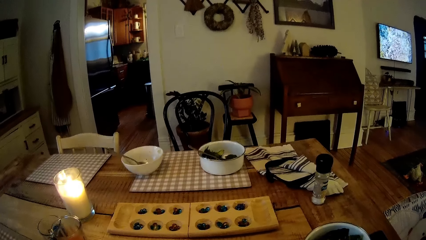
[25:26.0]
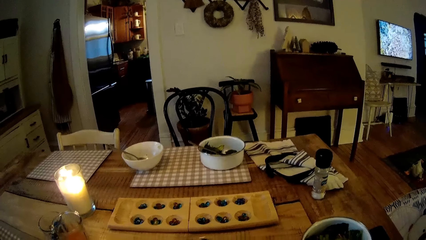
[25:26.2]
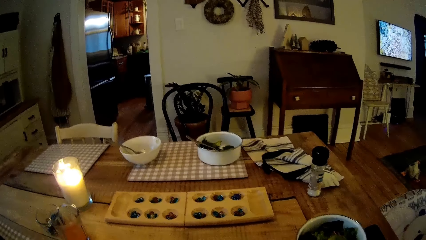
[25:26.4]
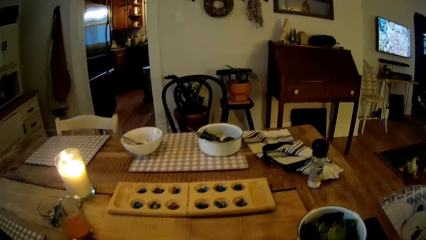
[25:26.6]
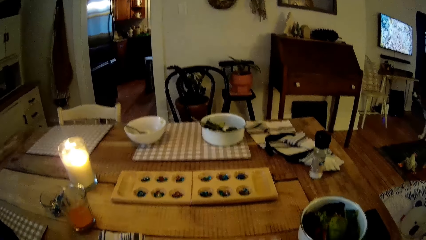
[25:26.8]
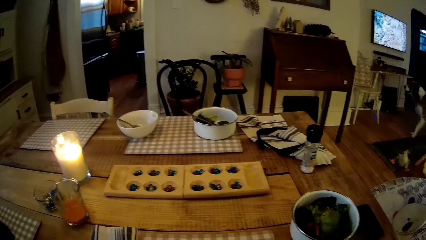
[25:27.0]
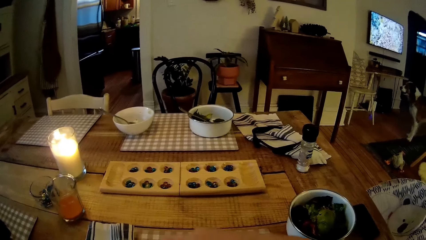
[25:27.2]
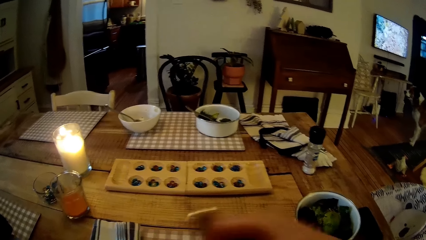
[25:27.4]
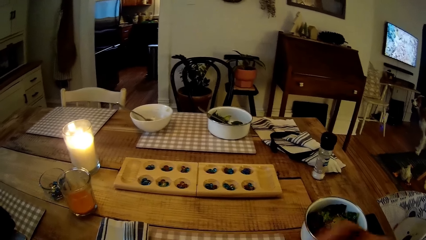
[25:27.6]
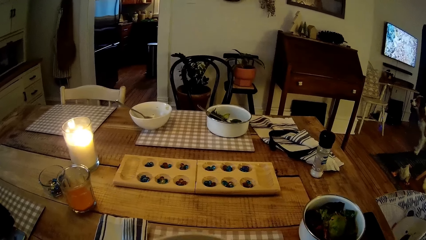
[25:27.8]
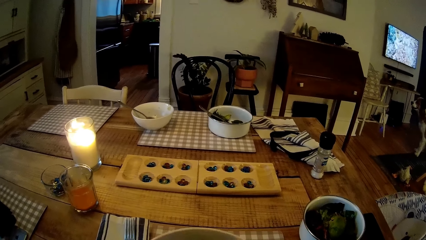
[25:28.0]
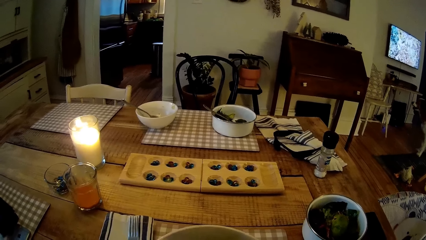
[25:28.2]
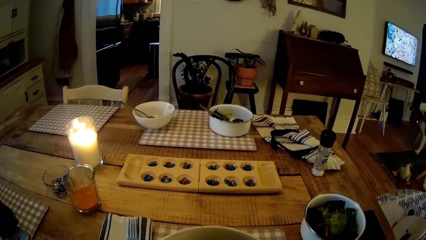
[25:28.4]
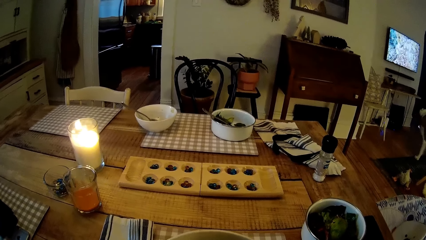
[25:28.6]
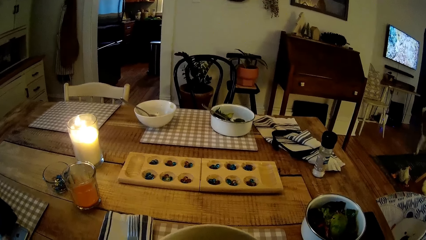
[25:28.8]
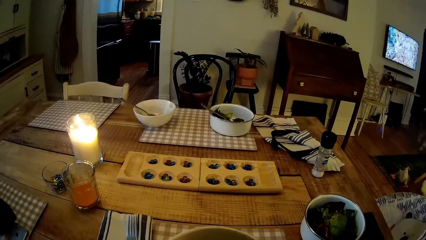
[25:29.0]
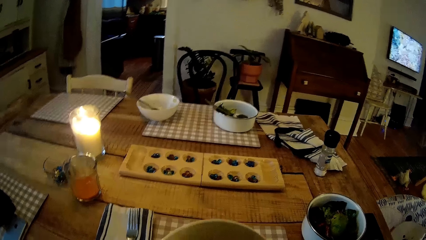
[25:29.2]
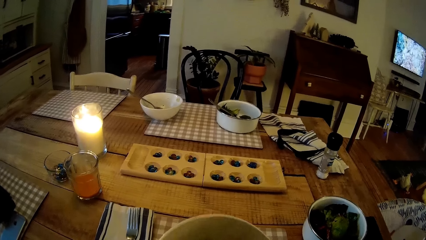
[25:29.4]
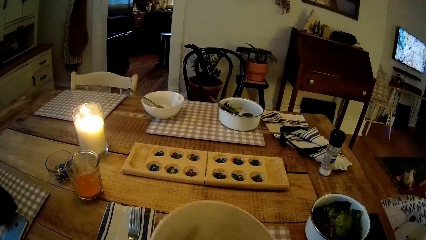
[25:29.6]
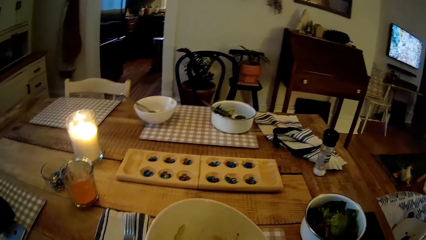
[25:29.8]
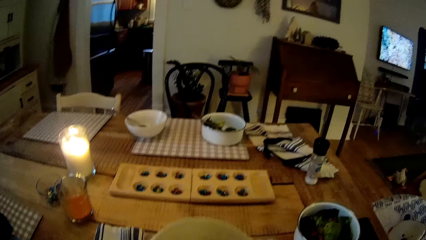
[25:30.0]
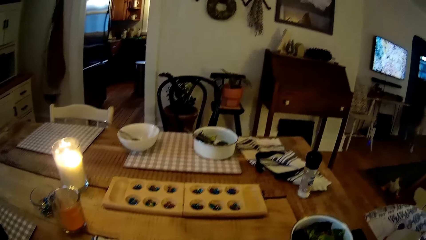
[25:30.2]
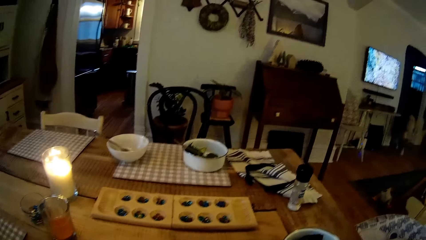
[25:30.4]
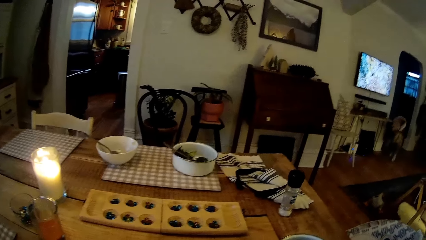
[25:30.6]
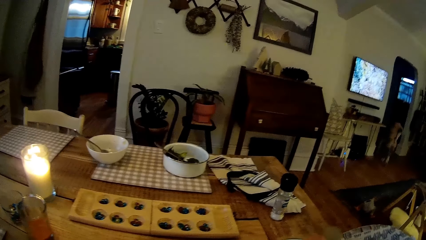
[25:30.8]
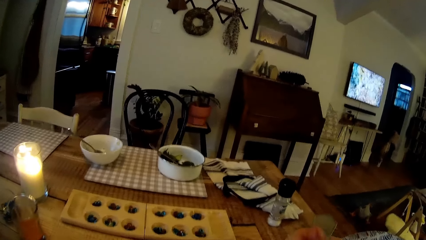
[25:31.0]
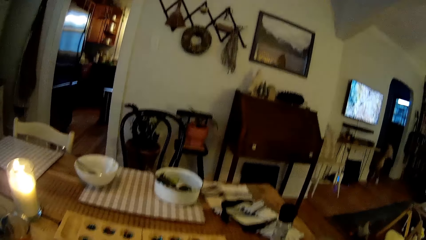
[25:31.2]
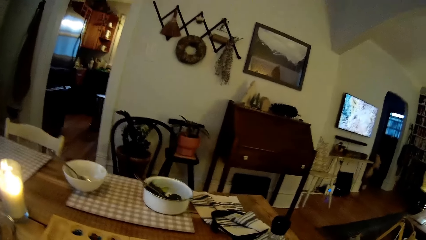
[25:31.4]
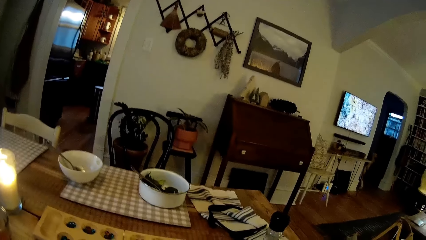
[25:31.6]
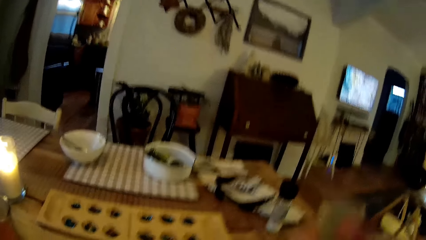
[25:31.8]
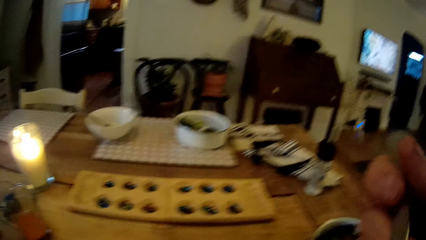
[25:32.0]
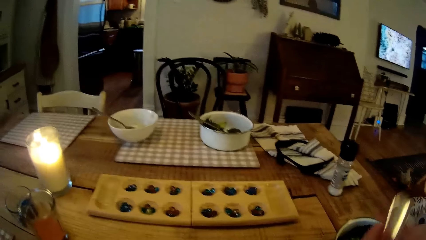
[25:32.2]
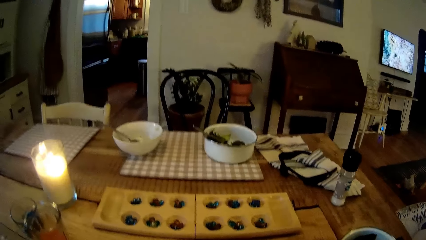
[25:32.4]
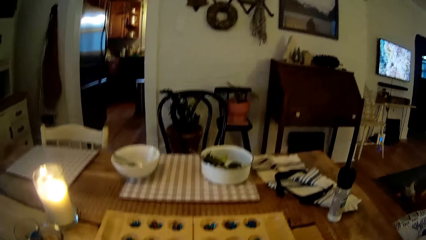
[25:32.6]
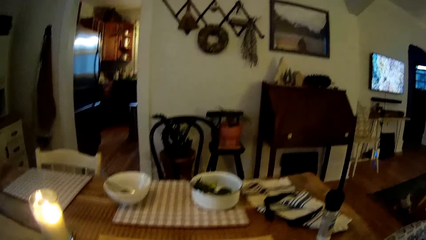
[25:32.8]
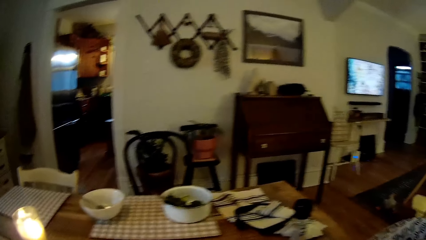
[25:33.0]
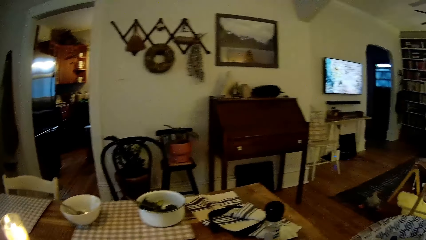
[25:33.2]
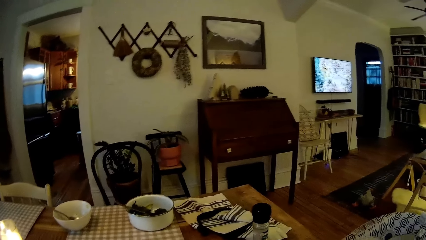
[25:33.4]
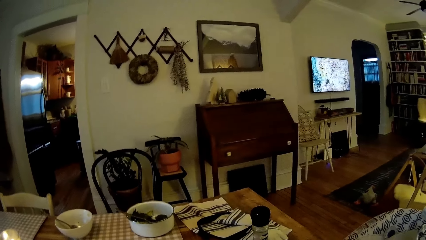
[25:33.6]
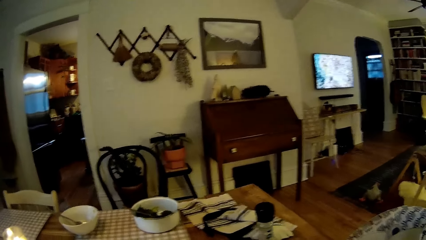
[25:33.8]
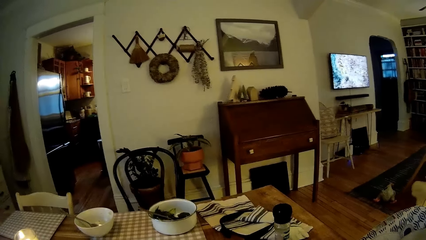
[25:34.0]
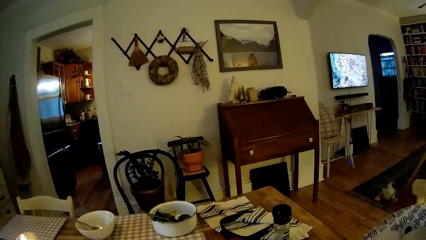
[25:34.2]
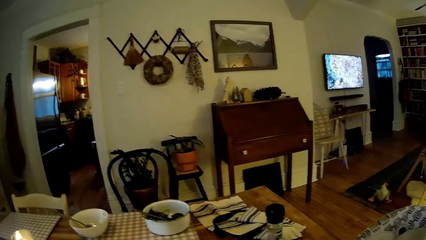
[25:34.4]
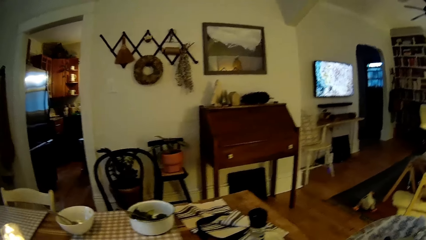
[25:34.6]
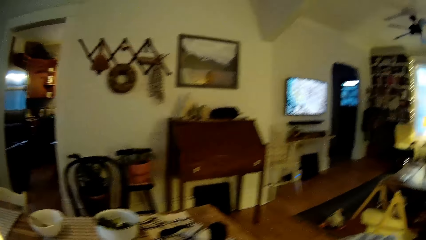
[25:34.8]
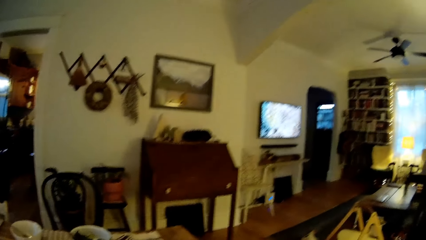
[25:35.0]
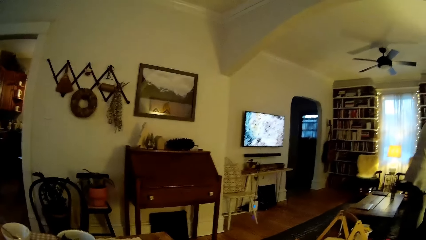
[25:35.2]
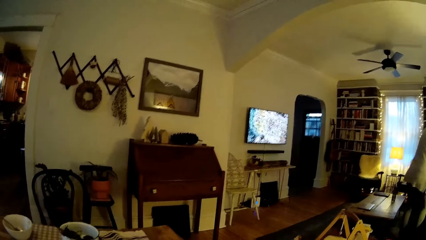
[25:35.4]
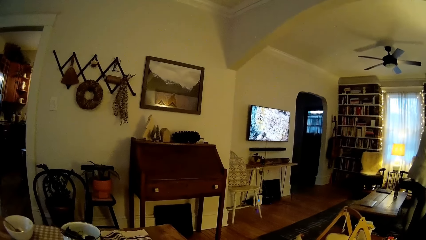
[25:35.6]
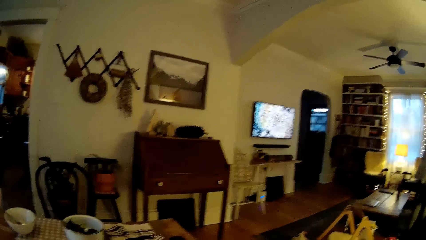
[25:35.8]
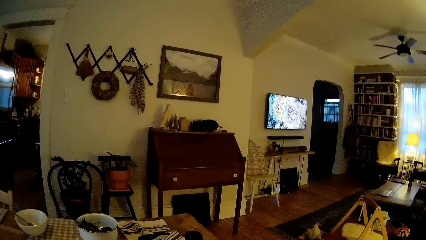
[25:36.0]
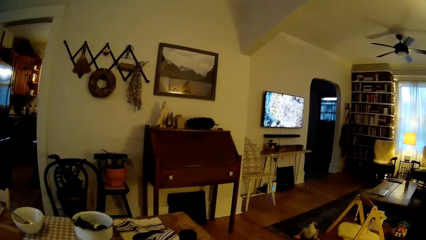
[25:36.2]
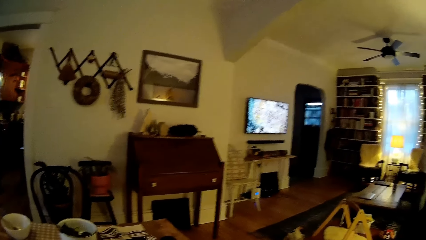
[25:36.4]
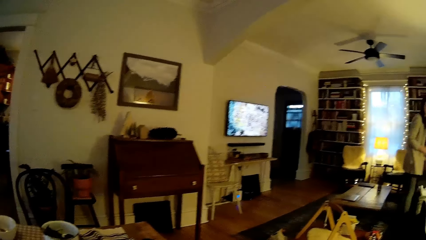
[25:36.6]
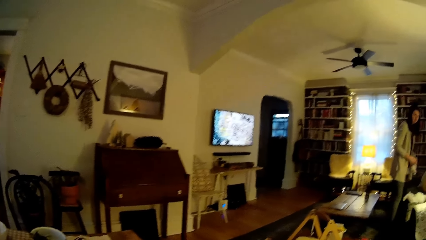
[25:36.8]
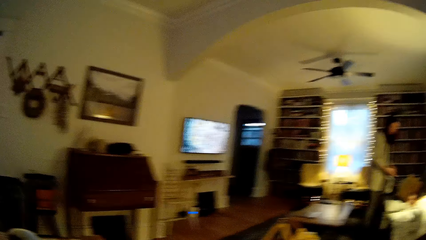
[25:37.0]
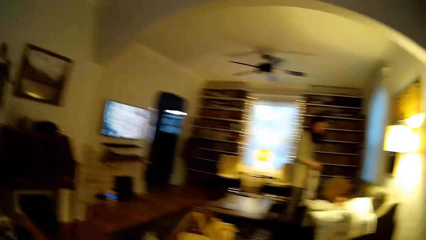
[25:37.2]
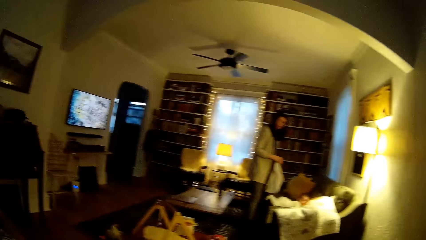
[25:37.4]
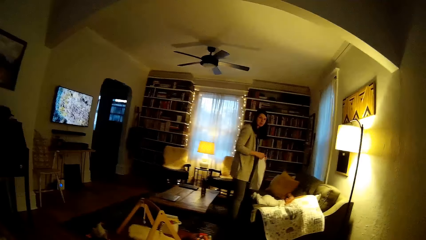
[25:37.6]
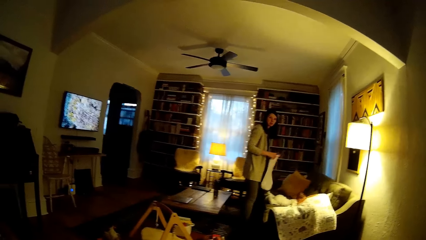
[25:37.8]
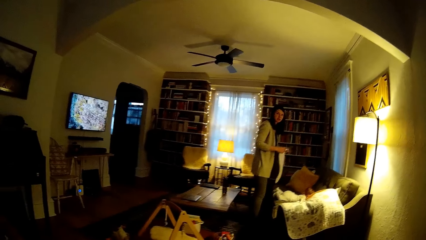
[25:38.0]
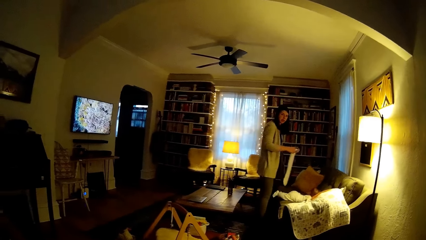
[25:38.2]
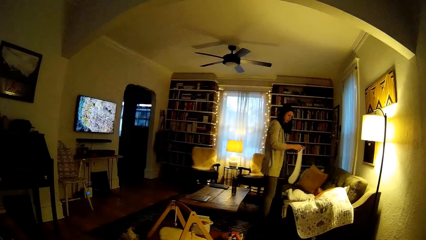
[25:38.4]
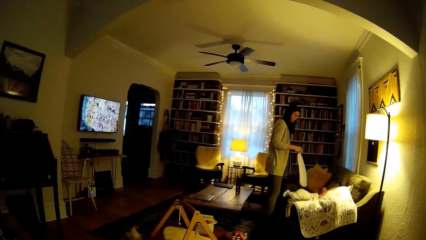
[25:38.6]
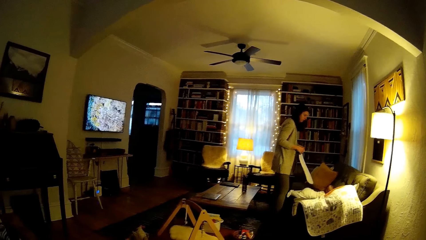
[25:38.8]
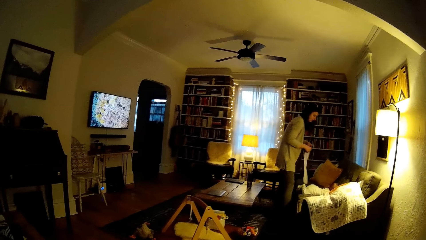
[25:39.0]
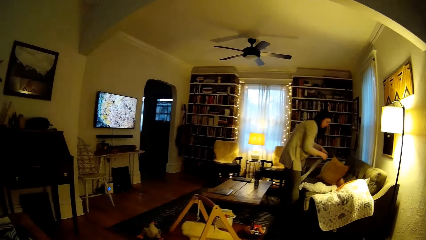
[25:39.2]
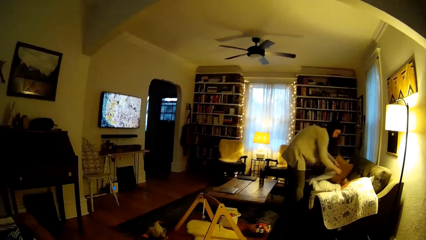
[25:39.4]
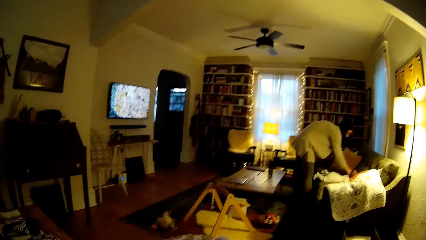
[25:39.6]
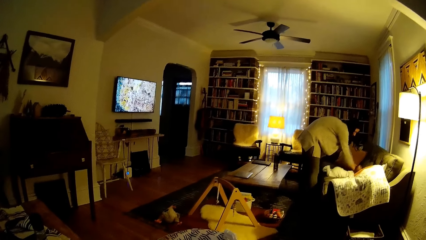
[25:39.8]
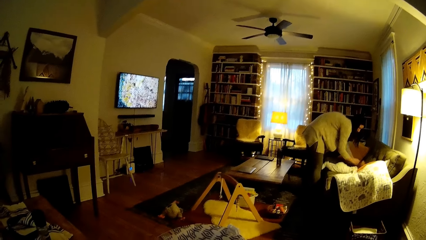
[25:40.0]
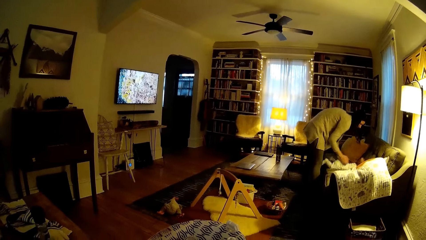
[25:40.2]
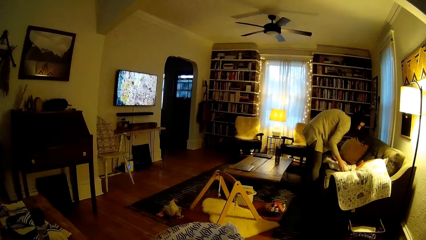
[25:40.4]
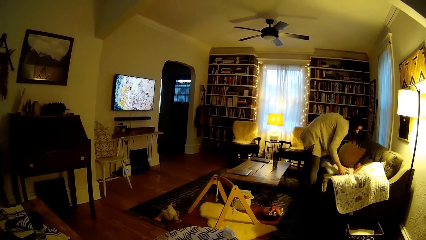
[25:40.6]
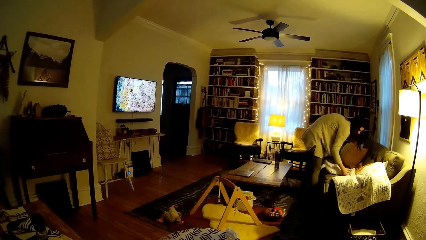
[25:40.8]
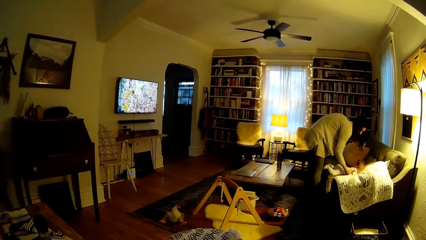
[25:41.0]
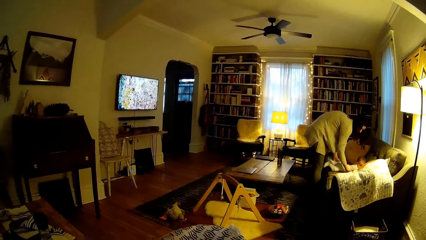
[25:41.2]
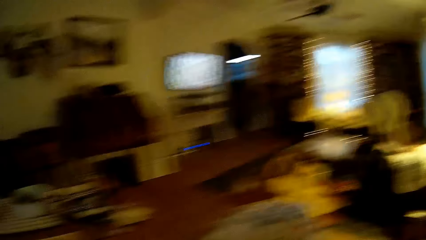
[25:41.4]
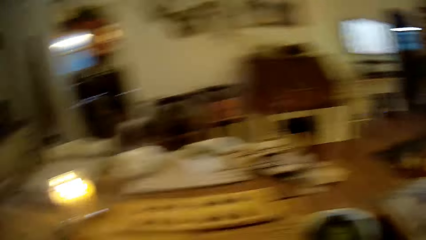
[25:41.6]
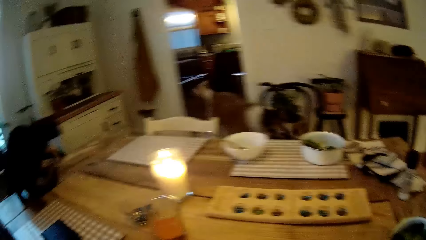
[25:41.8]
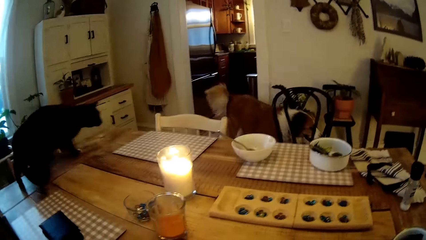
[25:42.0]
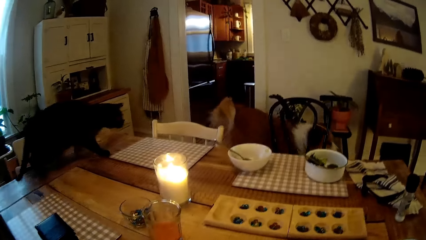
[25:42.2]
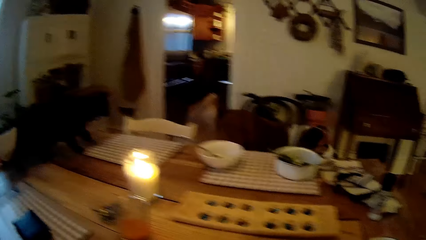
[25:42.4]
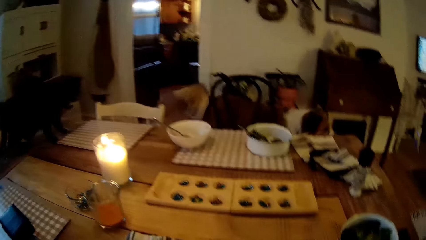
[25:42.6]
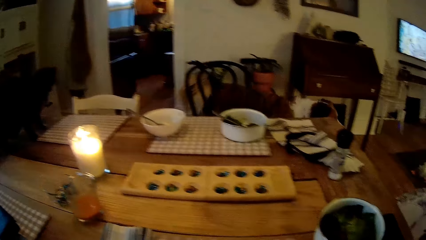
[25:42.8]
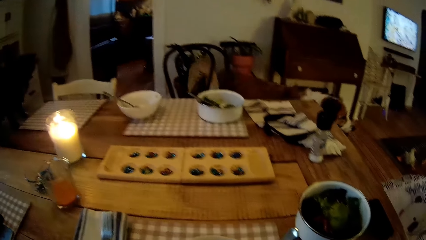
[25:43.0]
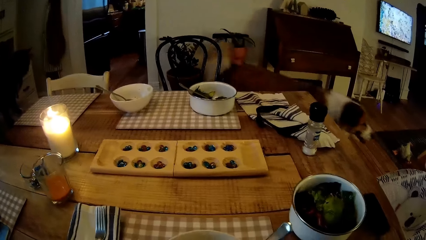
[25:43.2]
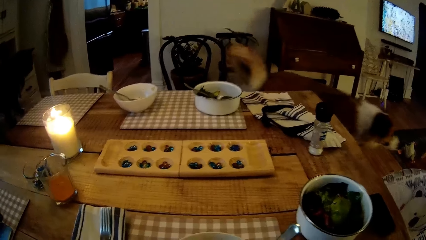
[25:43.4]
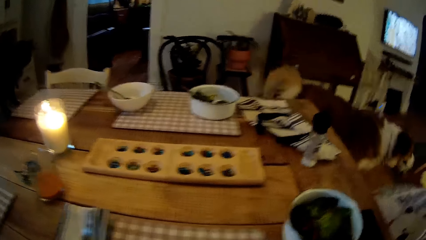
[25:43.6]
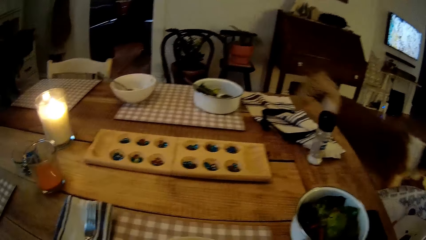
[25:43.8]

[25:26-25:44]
The camera wearer holds the spoon with his right hand. He lifts from the bowl. He moves the plate with his left hand. He holds the spoon with his right hand. He eats food from the spoon. A woman interacts with the camera wearer. The woman straightens the cloth or napkin in her hands, holds the napkin in both hands, and lays the napkin on a chair with both hands. The woman picks another woman. The first woman holds a baby with both hands.
